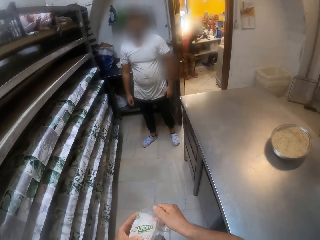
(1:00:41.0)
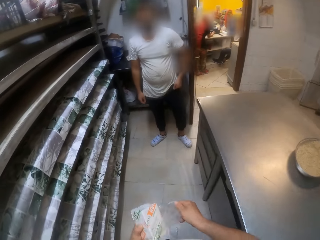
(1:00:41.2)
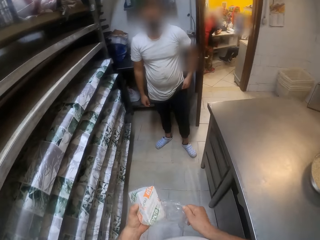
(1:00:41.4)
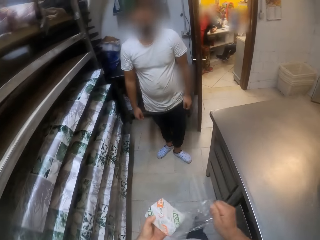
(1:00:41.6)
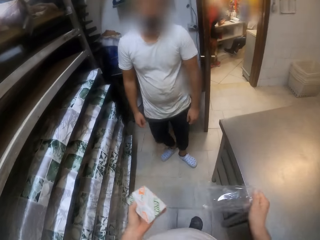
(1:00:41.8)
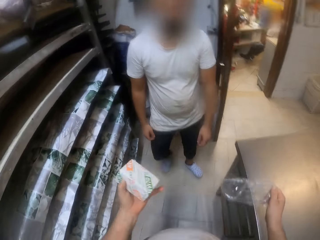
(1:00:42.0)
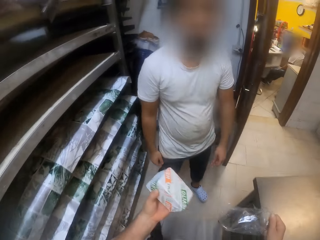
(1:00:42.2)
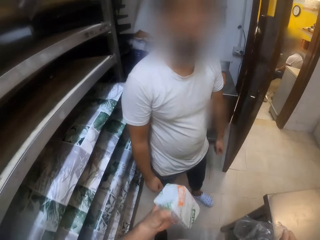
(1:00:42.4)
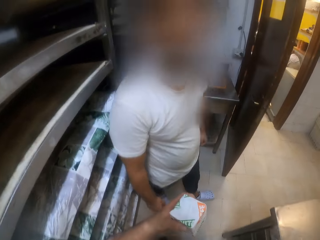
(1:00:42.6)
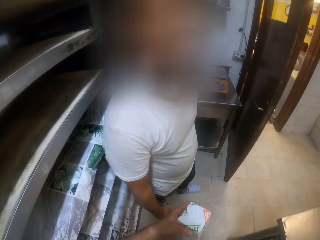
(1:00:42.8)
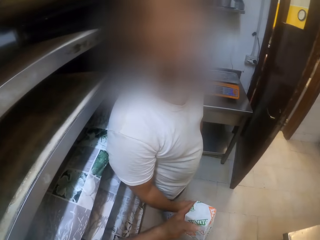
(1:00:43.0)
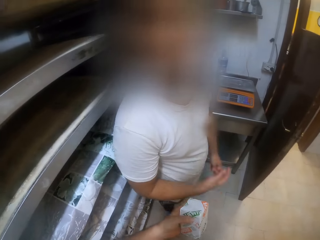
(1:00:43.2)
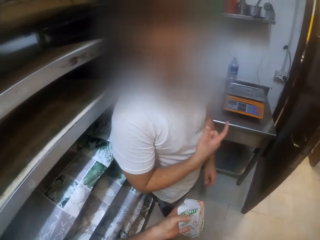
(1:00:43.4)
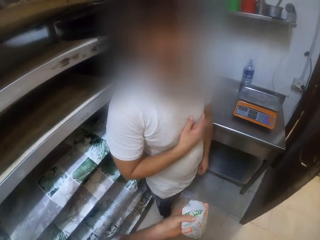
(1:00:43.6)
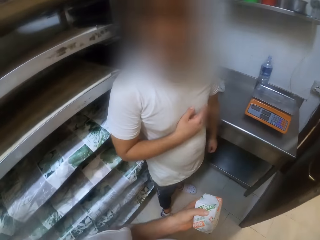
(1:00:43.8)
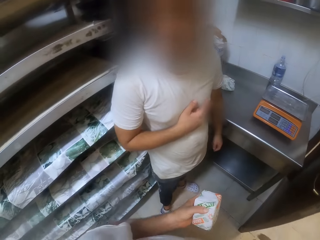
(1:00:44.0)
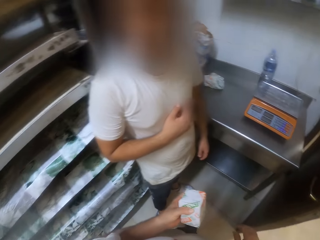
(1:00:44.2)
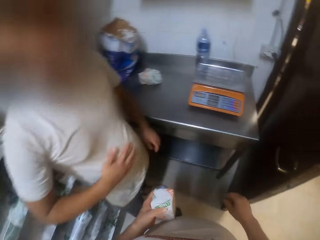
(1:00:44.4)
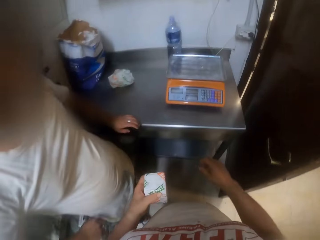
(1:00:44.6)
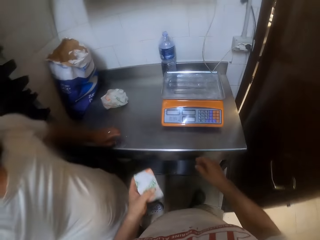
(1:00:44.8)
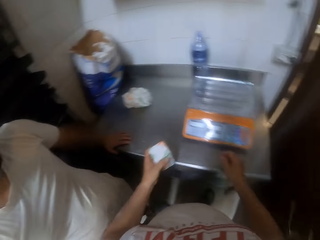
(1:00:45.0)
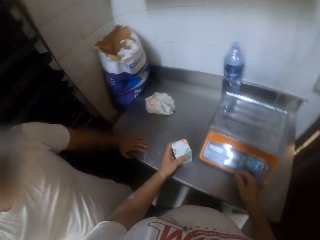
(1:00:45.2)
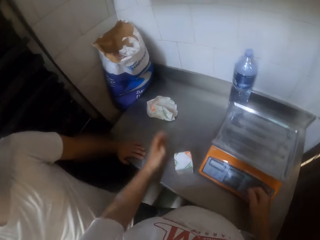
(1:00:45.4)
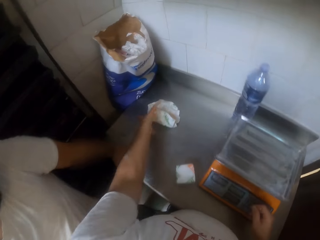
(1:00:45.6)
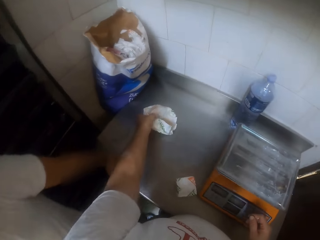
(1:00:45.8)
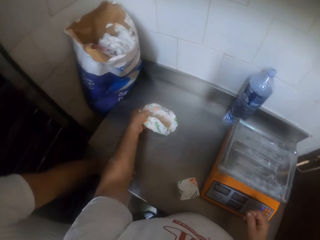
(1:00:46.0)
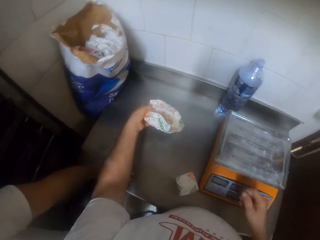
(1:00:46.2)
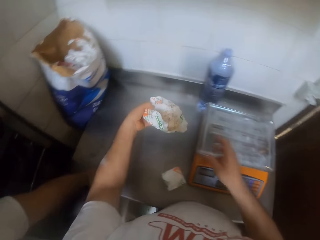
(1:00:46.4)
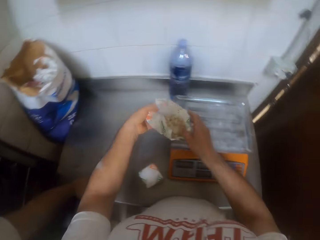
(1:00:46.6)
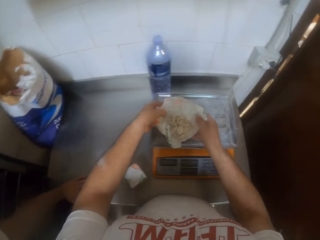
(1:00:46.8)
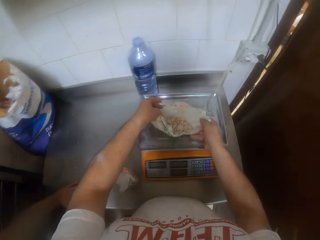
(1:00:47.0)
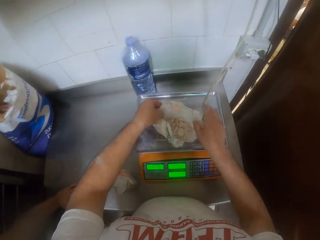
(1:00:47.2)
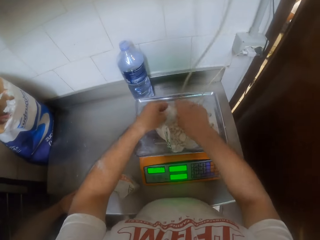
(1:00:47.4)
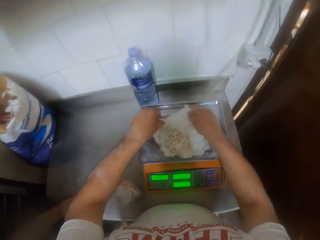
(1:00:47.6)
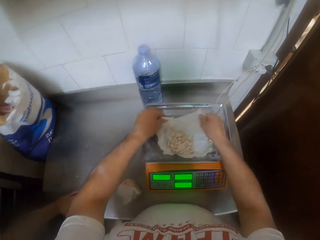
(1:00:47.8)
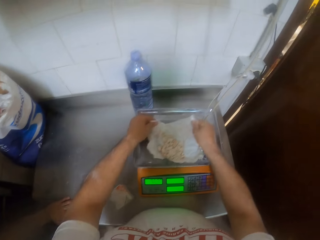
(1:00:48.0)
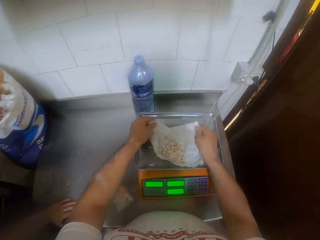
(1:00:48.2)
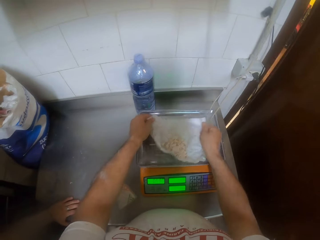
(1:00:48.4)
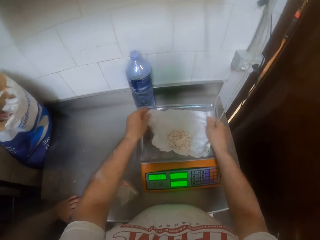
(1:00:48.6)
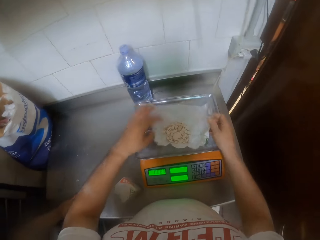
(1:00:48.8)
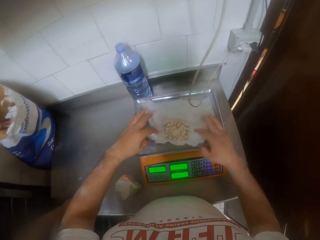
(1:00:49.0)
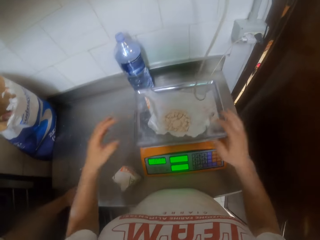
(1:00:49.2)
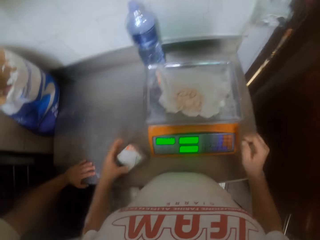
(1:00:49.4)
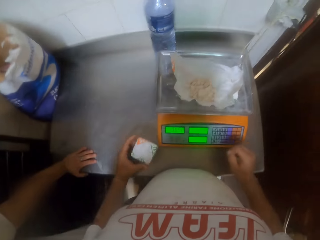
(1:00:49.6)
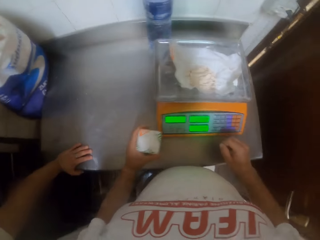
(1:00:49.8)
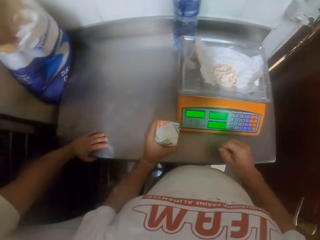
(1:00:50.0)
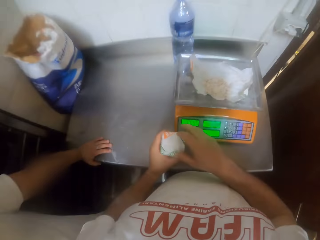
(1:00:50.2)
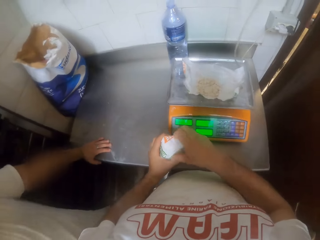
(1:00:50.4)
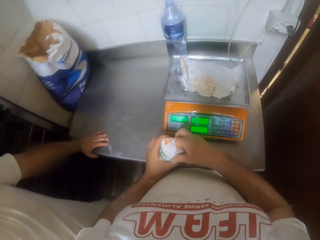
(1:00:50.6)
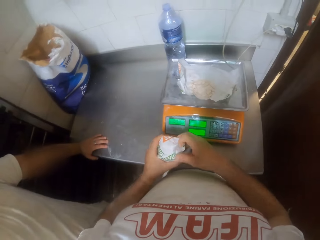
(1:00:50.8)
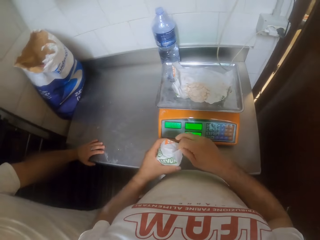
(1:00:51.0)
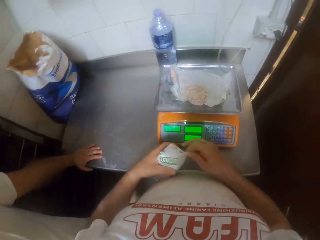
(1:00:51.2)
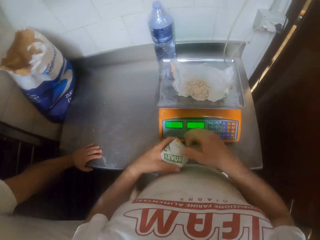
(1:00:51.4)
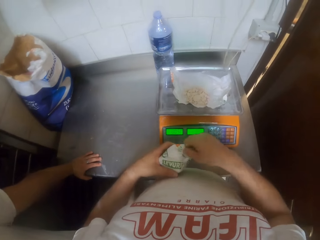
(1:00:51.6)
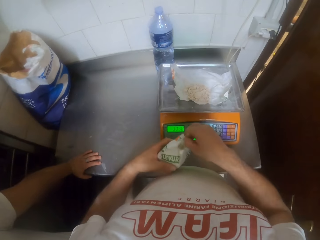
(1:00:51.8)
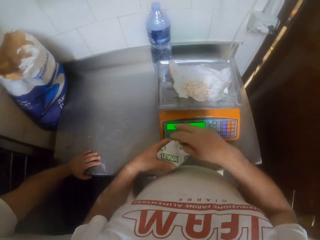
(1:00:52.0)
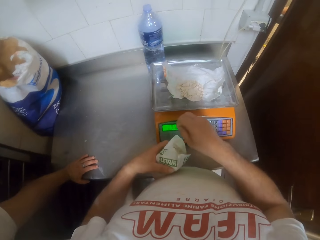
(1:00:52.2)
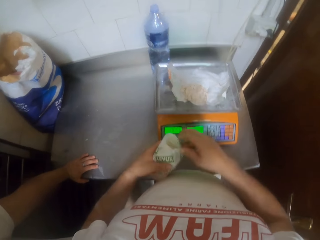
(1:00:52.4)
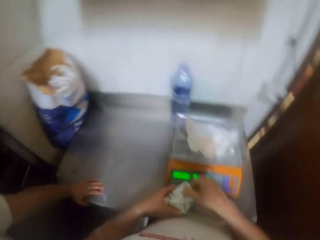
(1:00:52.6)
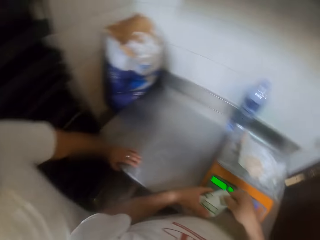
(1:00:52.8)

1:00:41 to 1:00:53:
The camera wearer unwraps the pack of flour with both hands. He looks around. He interacts with the man. He touches something. He drops the pack of flour on a table with his left hand. He picks up the pack of flour on the table with his left hand. He puts the pack of flour on a weighing machine. He scales something from the scaling machine. He picks up the pack of flour on the table with his left hand. He unwraps the pack of flour on the table with both hands.

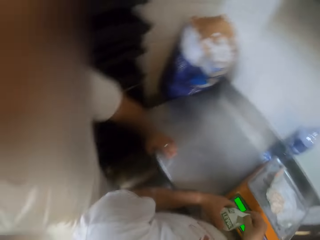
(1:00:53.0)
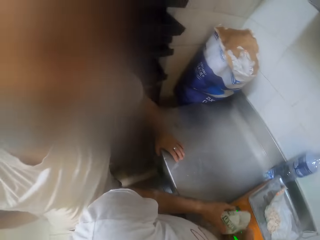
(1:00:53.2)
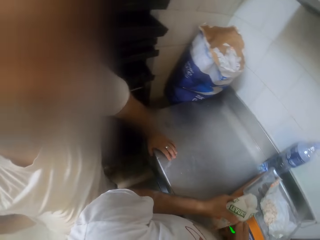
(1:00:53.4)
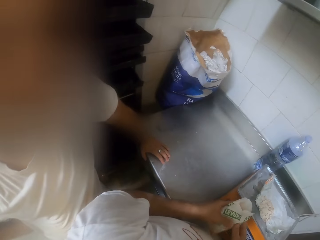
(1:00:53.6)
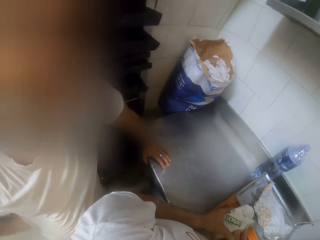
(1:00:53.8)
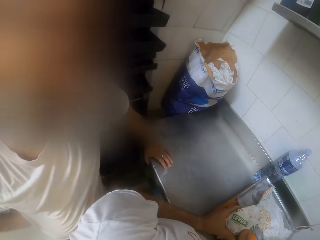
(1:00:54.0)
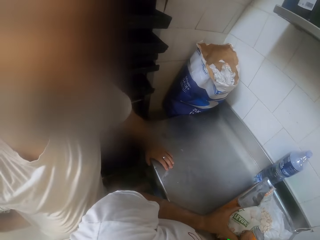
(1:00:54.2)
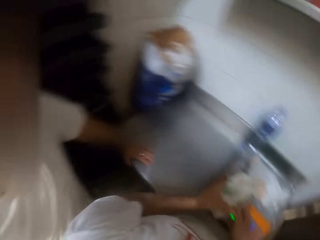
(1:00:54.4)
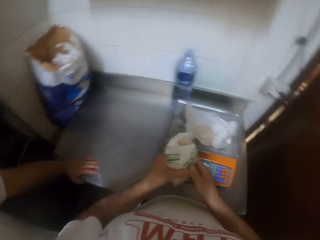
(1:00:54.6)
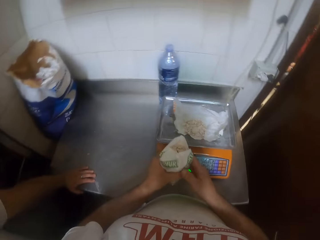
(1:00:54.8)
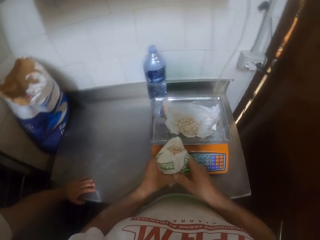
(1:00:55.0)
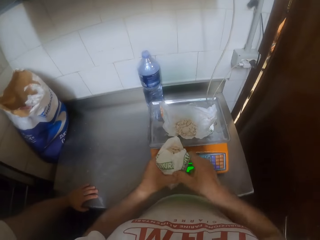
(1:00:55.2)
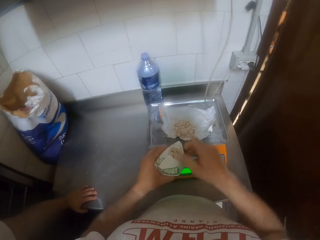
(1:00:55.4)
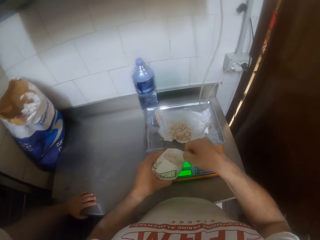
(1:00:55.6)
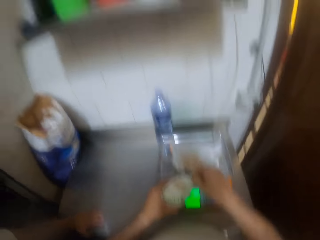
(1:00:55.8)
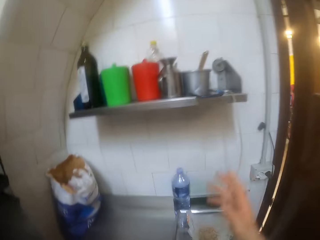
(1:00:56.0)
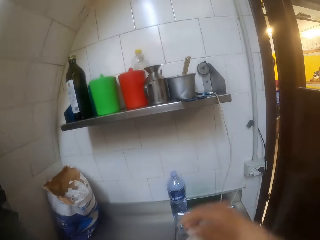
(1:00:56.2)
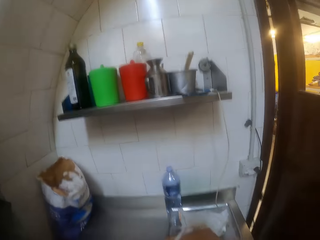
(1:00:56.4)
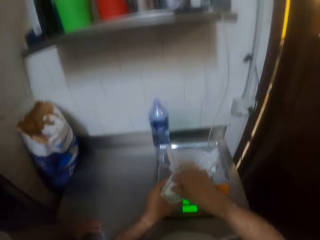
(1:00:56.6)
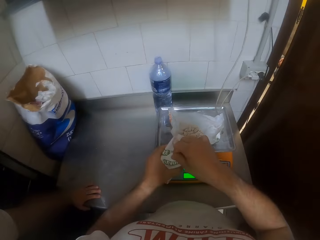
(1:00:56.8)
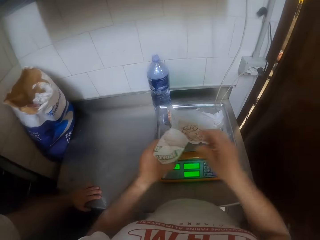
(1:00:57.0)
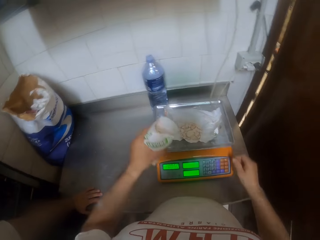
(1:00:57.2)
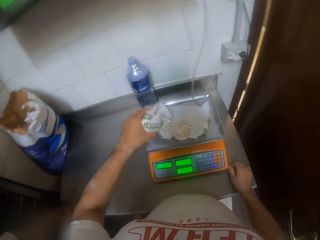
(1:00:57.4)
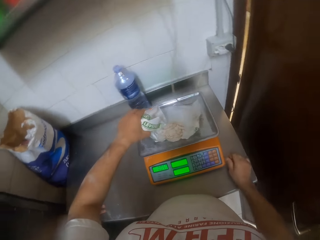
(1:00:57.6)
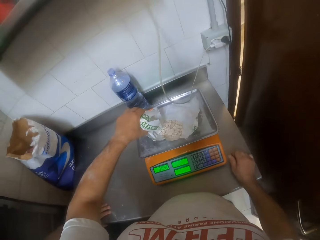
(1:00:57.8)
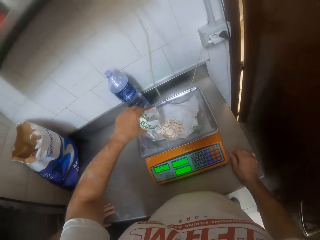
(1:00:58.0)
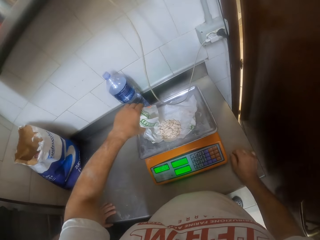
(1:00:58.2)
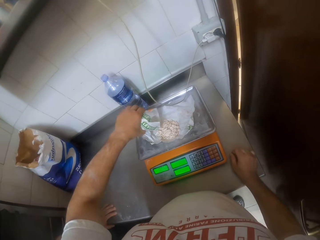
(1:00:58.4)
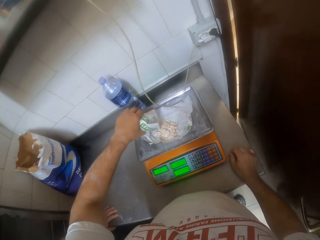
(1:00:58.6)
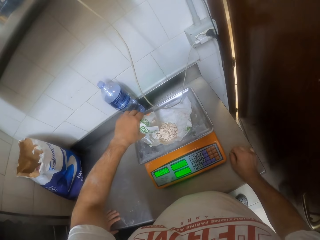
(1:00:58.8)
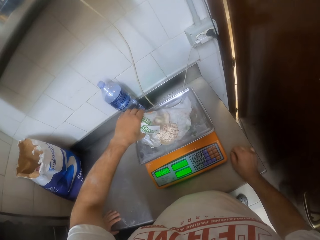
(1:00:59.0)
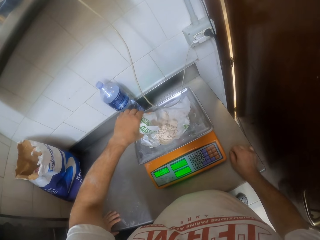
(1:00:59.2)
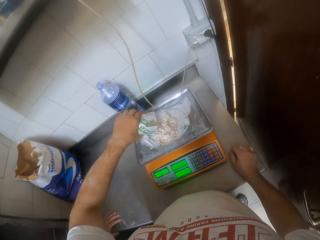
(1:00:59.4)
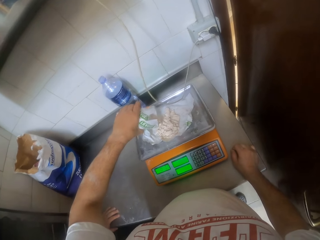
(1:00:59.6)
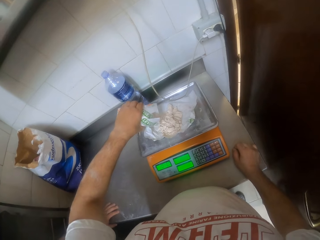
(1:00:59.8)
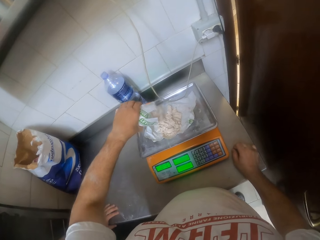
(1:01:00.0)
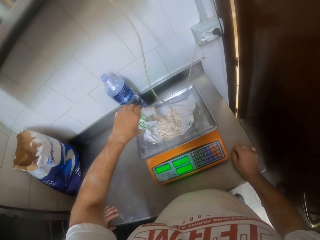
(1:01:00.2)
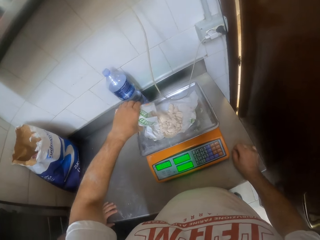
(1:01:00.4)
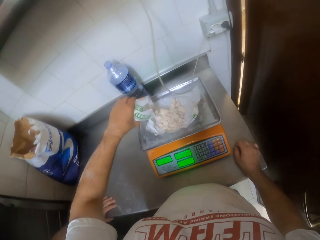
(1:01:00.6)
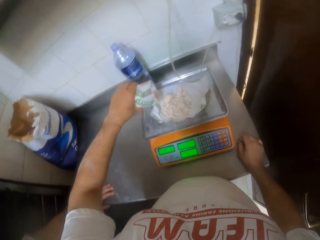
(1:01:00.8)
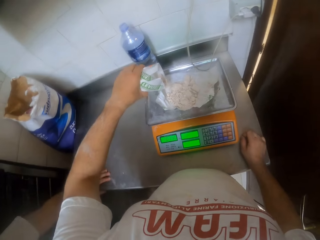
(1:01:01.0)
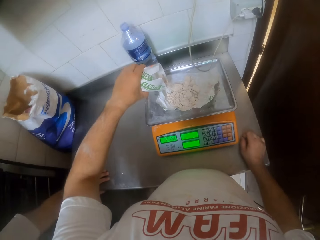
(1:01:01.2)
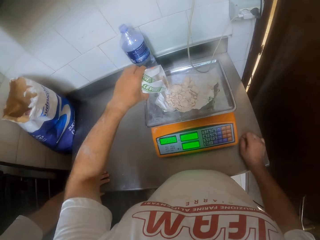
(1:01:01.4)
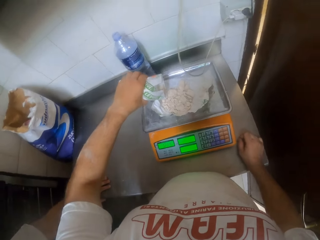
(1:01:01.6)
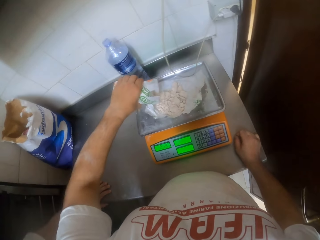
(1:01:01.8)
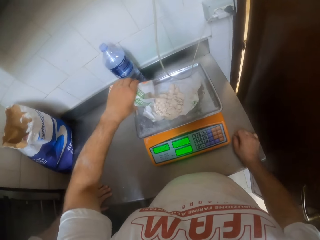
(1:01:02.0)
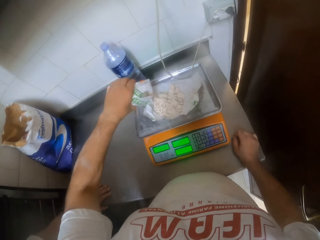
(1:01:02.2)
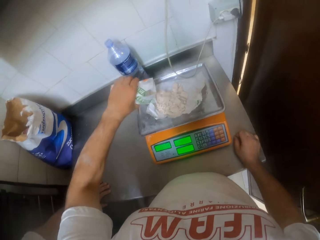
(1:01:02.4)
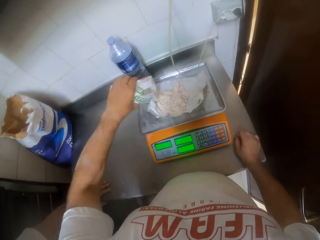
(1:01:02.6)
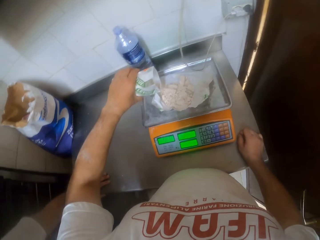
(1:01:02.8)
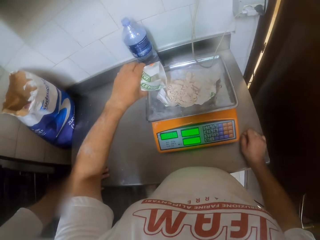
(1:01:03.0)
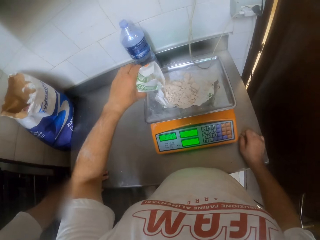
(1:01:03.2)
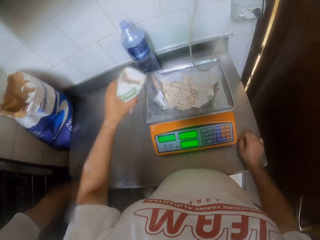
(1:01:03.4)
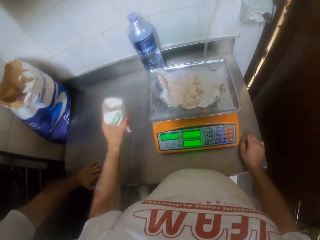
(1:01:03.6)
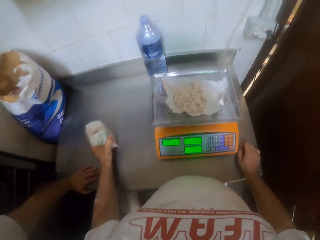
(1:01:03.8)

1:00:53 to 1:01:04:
The camera wearer holds the scale machine. He measures something. He pours some flour into the pack of flour on the weighing machine with his left hand.
